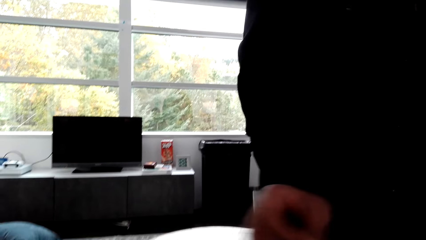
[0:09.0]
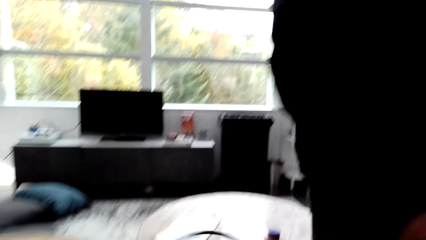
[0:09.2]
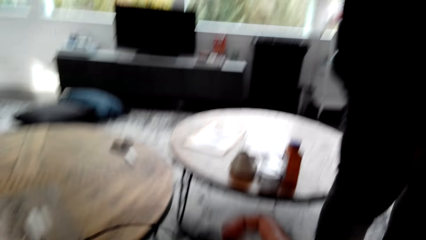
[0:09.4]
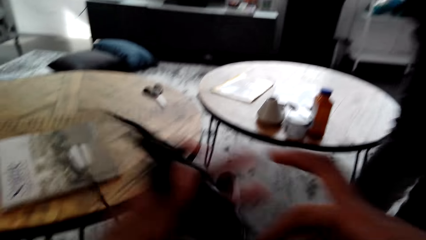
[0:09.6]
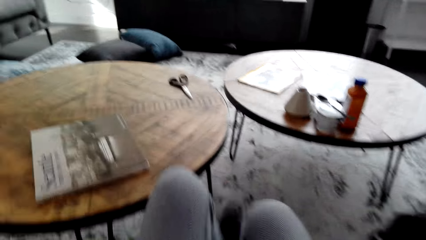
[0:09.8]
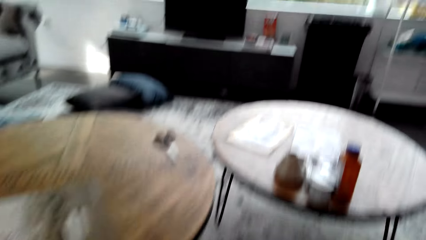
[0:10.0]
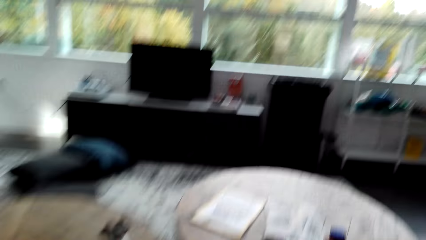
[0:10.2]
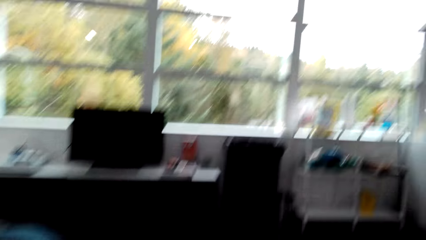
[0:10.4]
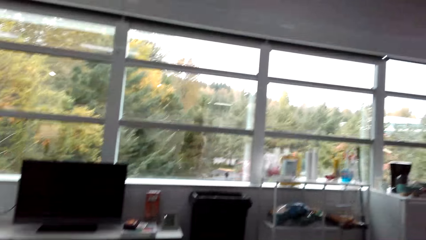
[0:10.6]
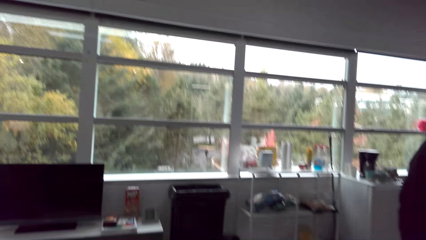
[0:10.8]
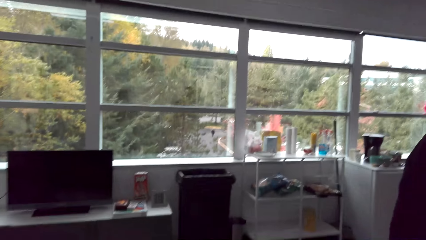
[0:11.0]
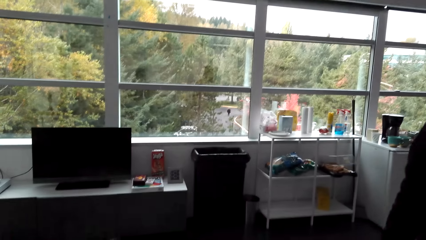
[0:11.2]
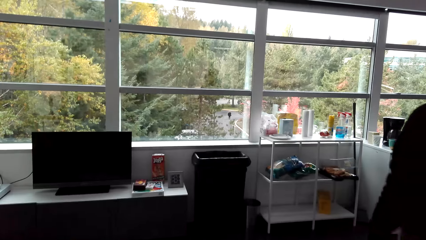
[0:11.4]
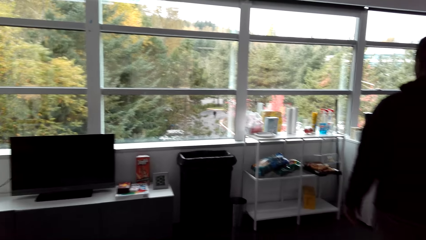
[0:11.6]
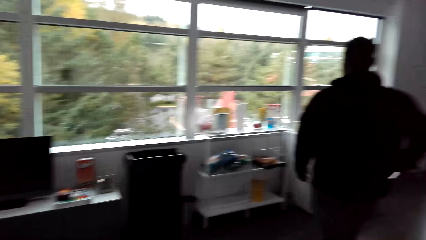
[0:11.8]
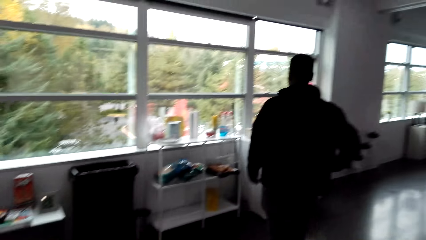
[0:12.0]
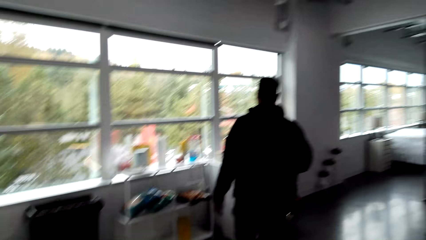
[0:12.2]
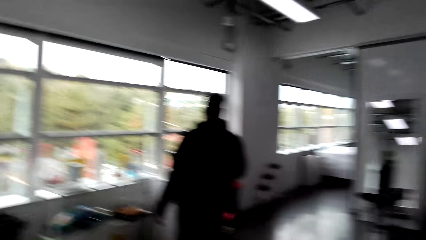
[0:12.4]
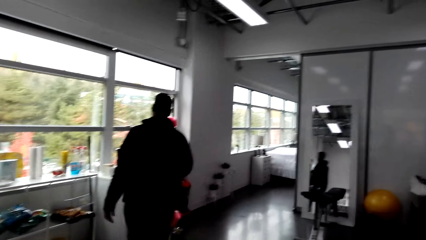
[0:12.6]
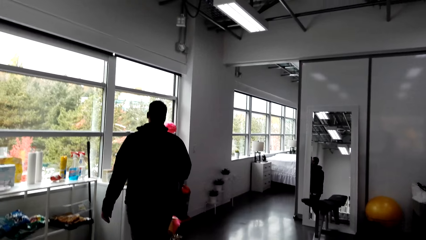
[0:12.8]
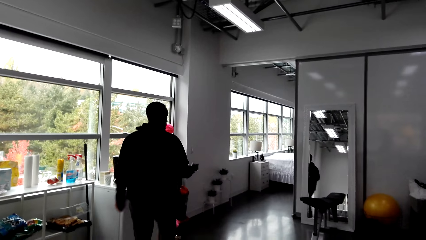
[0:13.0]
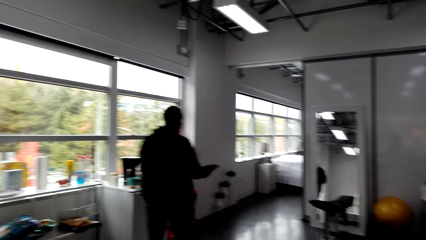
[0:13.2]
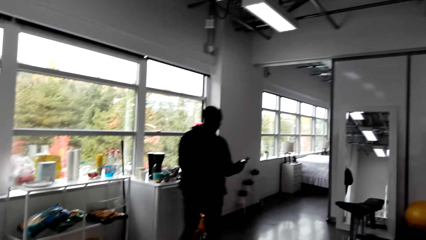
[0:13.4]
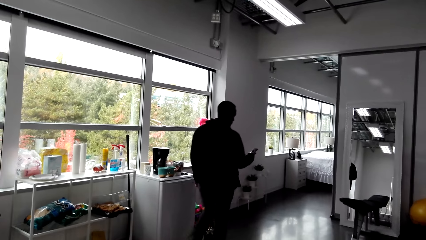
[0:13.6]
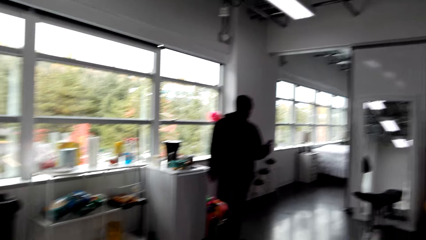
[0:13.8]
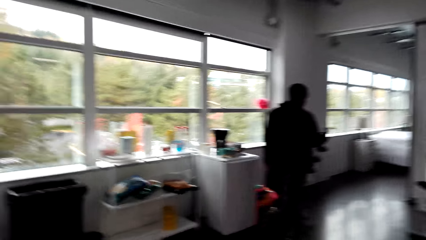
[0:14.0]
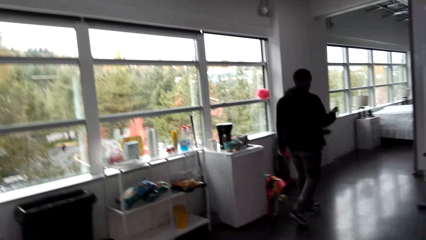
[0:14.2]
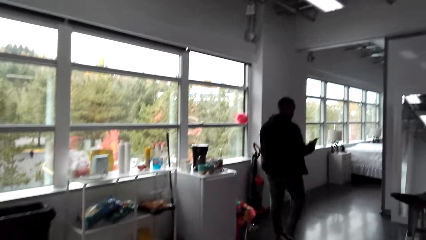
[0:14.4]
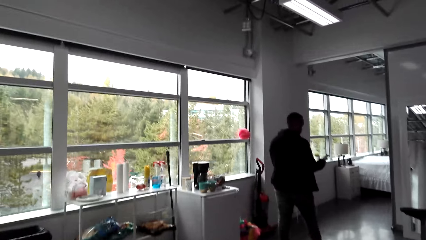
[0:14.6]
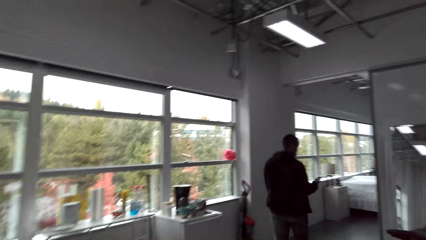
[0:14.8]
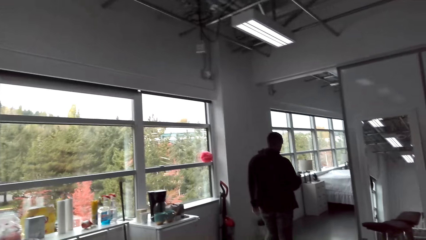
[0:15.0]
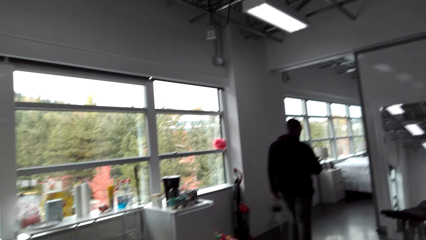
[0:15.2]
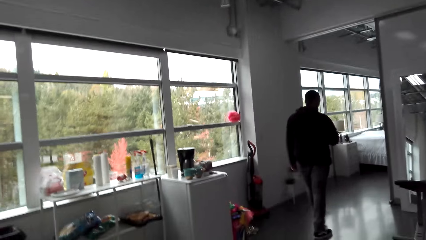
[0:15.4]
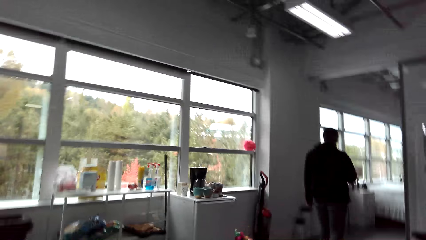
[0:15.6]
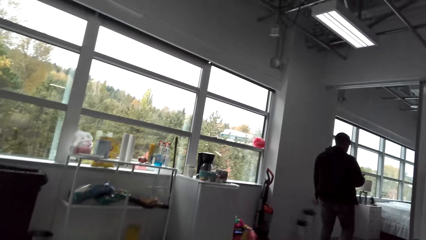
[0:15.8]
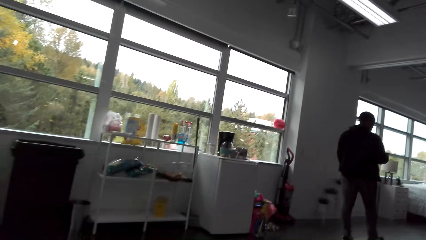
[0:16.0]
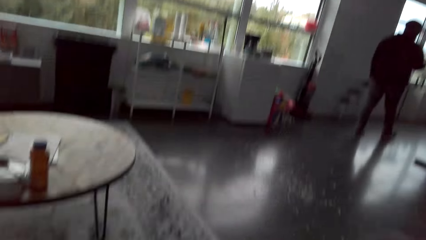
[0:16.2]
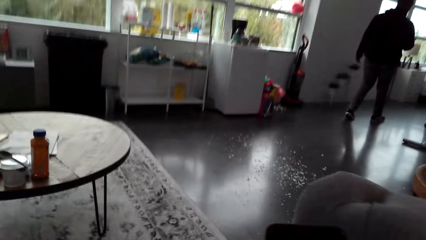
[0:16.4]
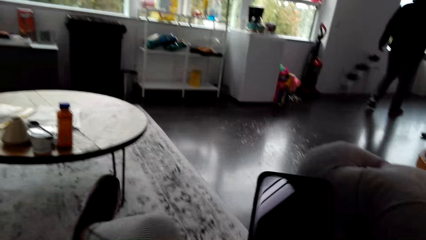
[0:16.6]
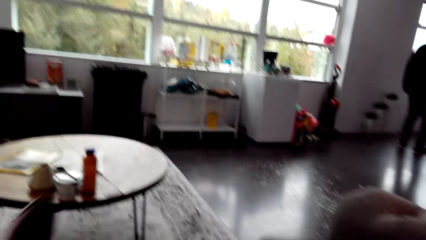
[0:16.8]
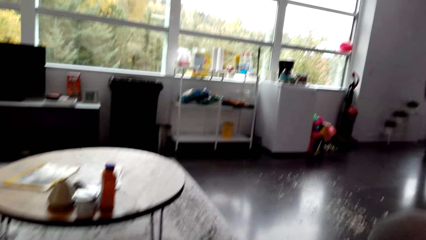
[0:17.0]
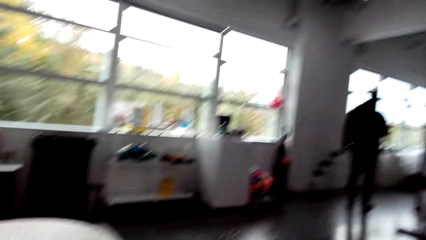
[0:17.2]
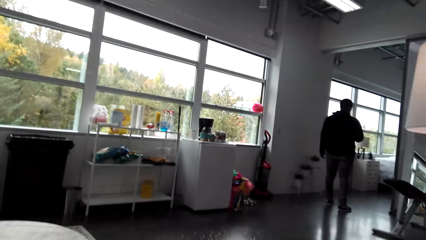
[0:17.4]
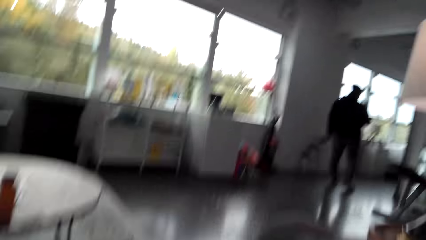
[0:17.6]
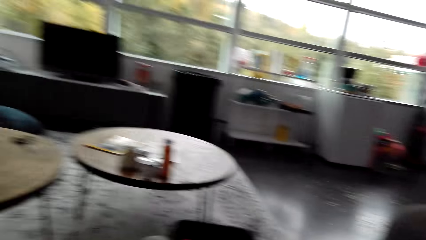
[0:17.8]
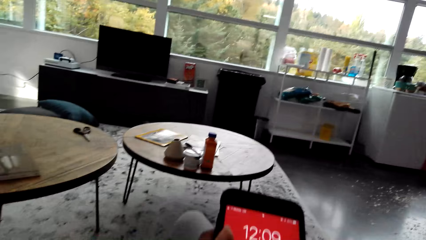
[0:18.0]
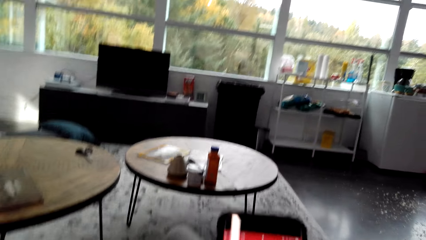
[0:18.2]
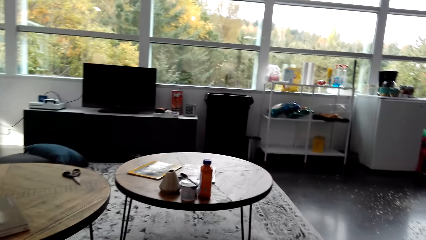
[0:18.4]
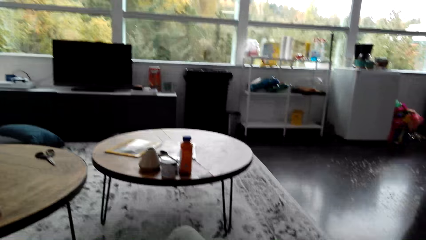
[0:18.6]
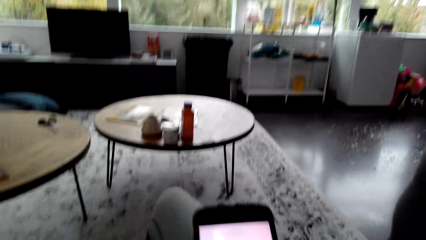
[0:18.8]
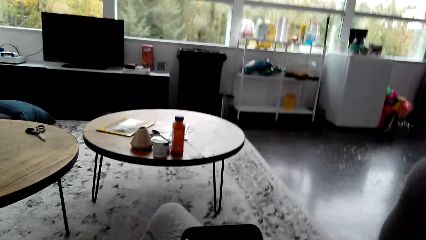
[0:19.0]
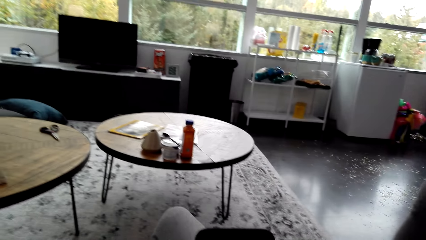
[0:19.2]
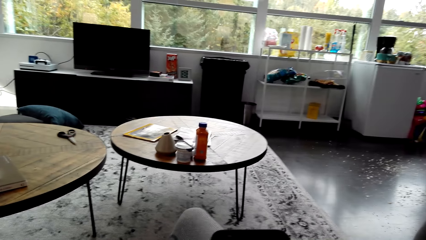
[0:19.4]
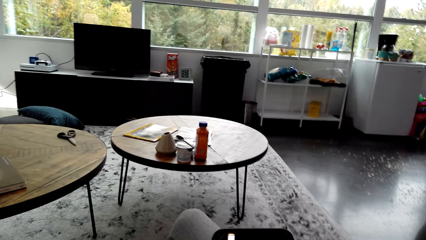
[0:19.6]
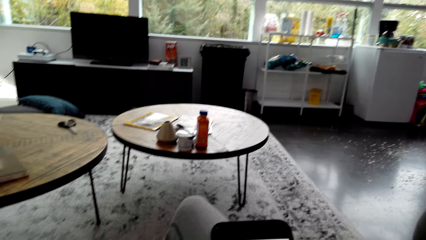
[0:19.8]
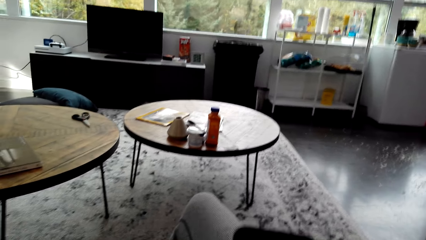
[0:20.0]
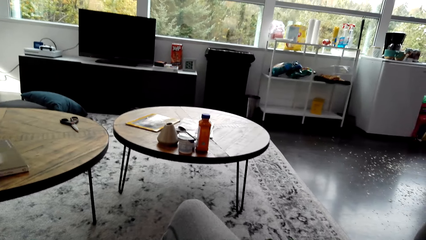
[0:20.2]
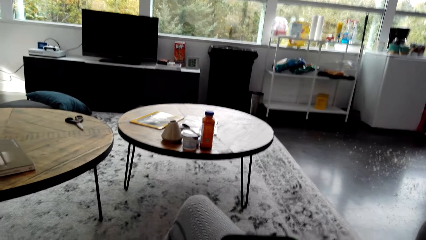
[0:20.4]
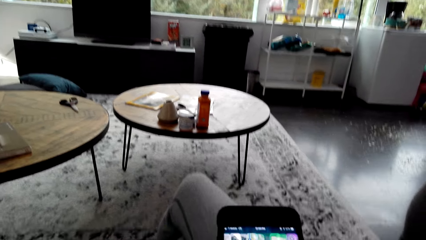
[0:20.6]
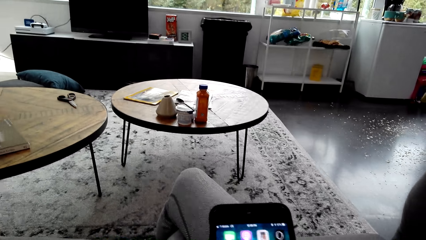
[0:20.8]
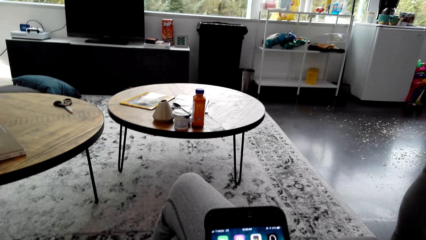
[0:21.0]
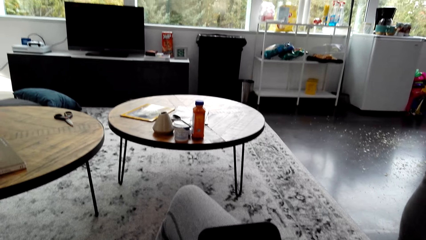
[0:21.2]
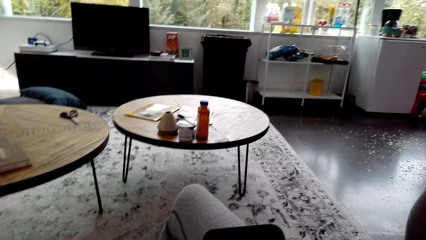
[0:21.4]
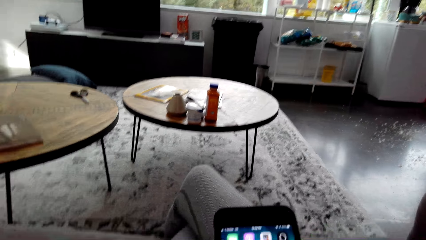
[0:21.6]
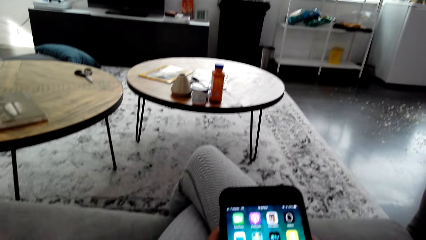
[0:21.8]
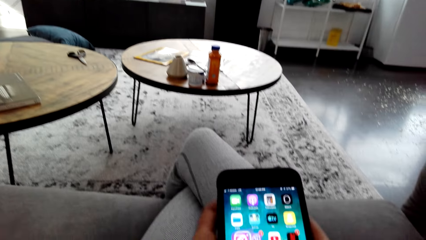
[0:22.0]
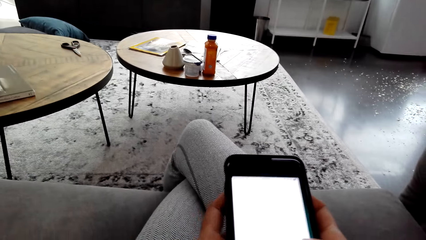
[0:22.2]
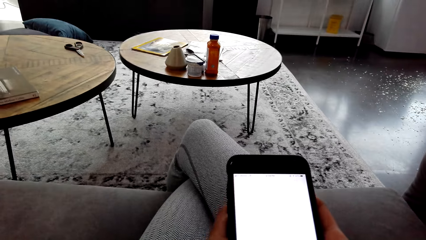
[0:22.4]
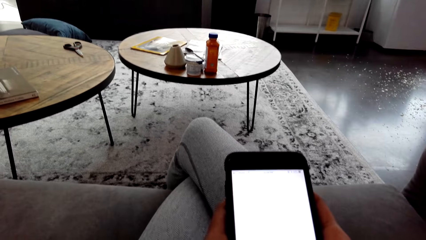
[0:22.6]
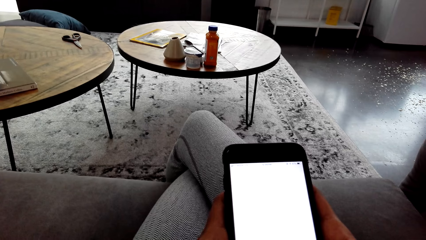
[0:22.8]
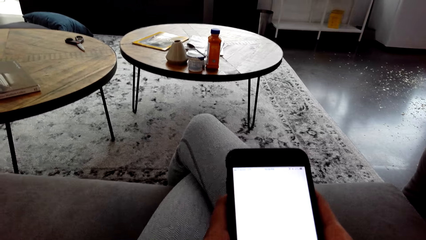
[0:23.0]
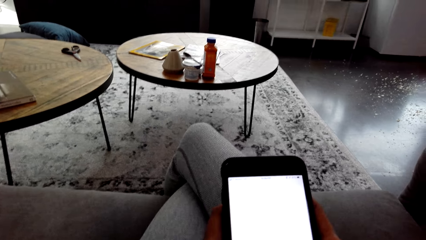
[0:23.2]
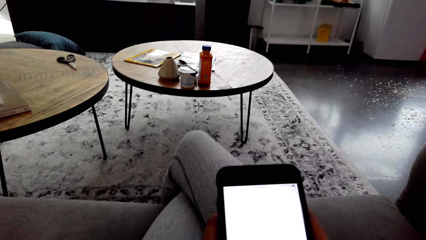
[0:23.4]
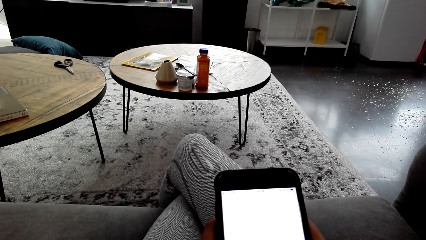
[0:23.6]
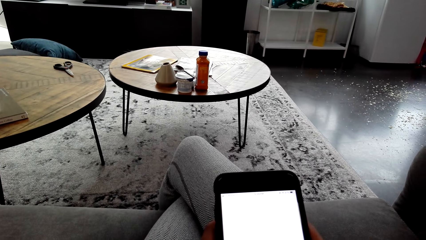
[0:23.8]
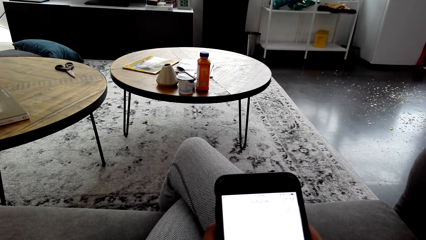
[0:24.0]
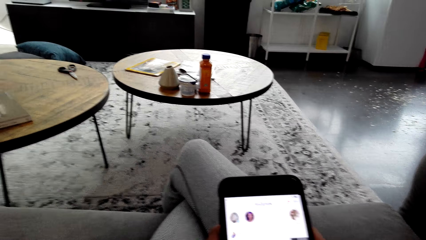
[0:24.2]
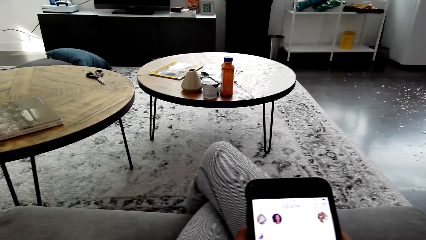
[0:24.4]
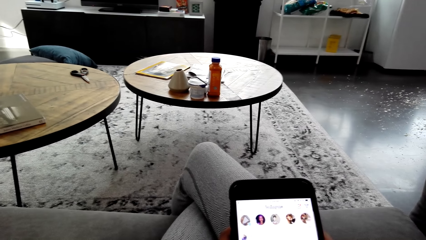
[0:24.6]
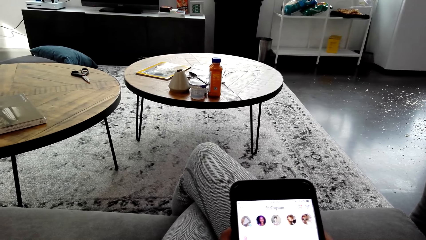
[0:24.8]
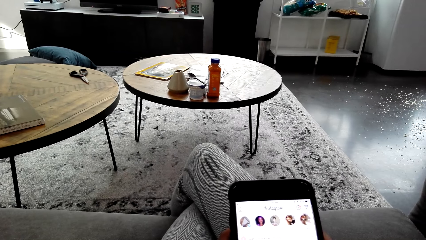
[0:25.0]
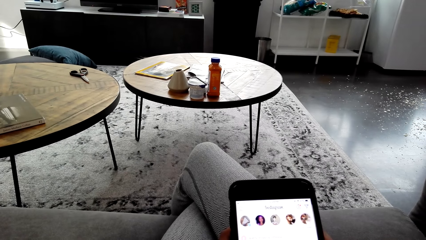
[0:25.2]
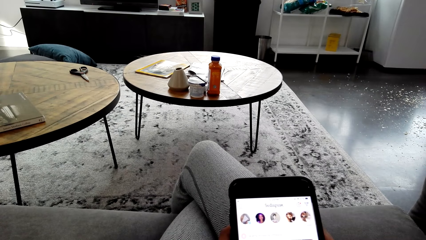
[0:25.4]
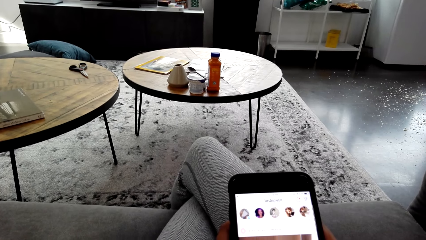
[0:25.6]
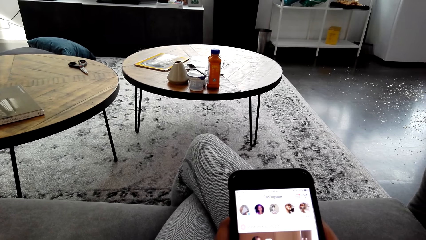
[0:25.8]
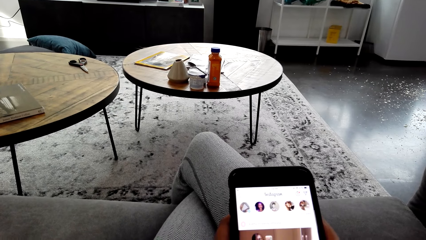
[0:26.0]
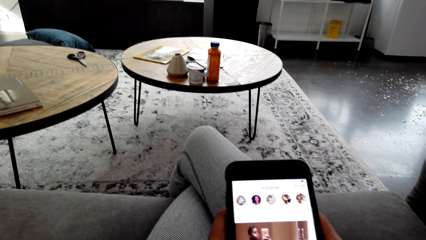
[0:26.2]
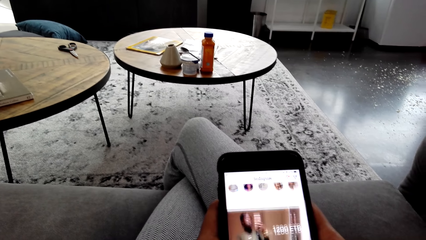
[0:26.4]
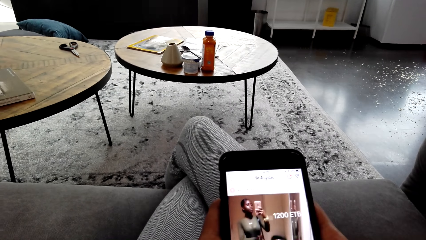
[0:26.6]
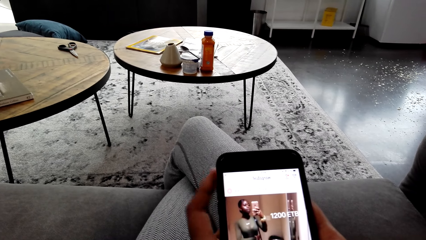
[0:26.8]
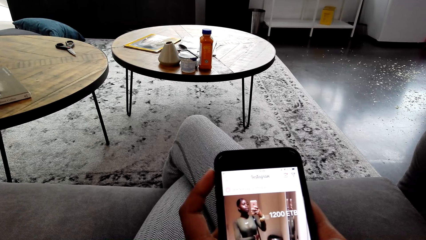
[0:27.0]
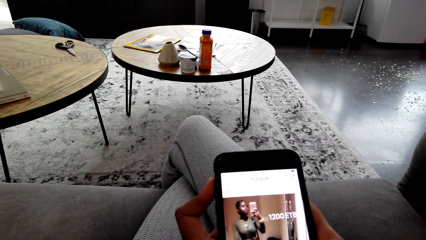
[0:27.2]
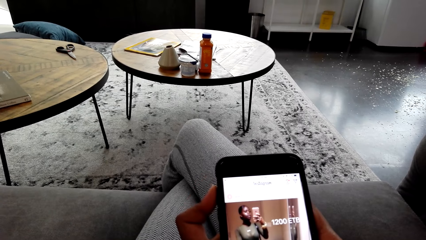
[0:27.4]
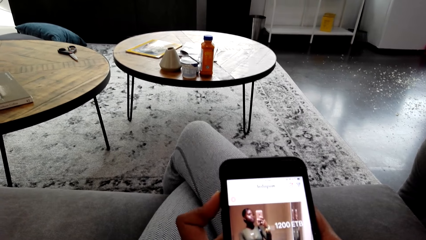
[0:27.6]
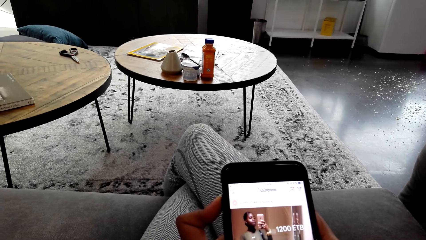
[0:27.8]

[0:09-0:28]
The camera wearer takes something. They stare at a man. They look around. The man walks around the apartment. The camera wearer walks around. They hold the phone. They stare at the table. They scroll through the phone. They press the phone. They stare at the phone.
